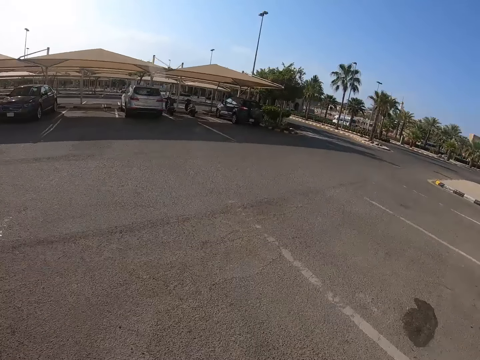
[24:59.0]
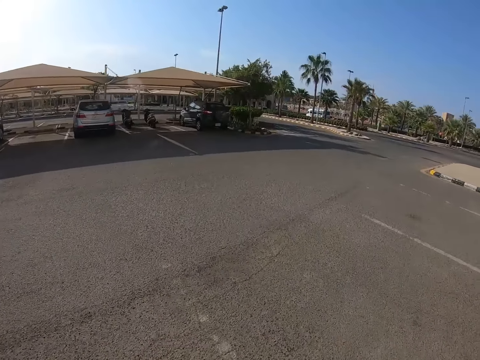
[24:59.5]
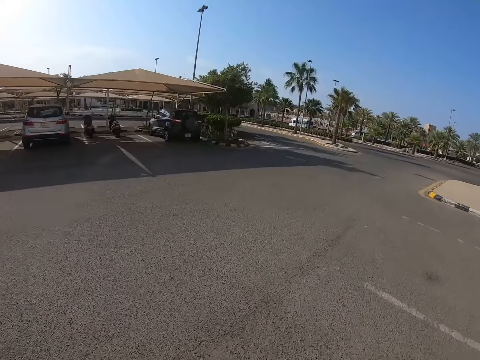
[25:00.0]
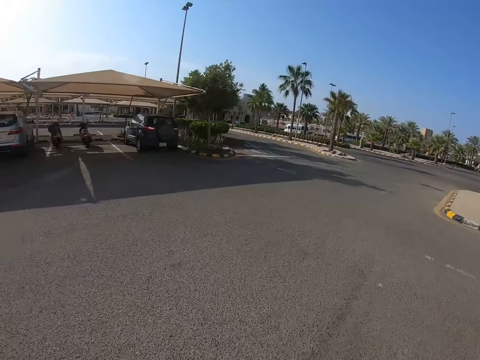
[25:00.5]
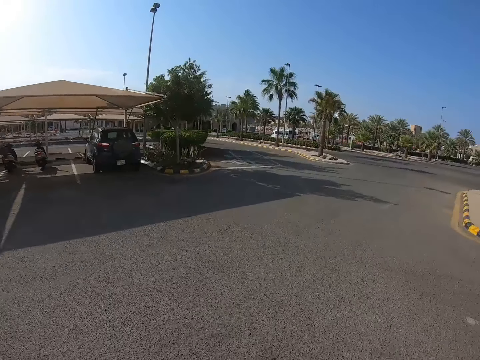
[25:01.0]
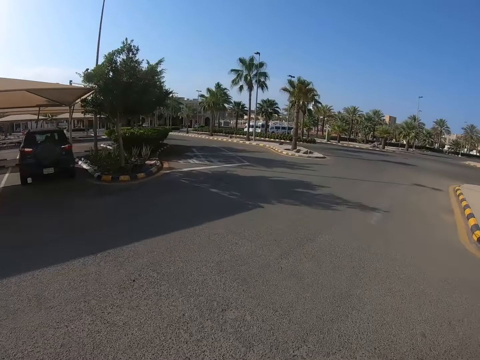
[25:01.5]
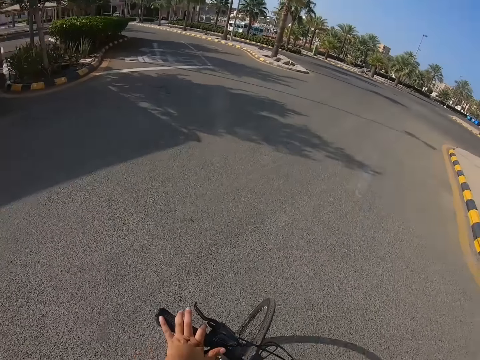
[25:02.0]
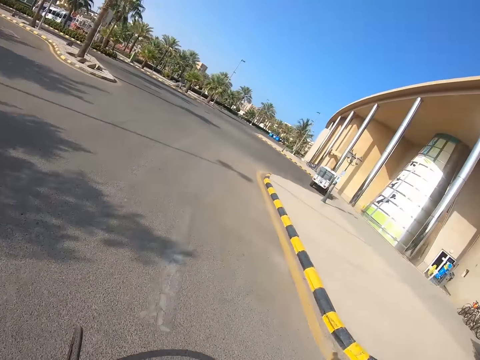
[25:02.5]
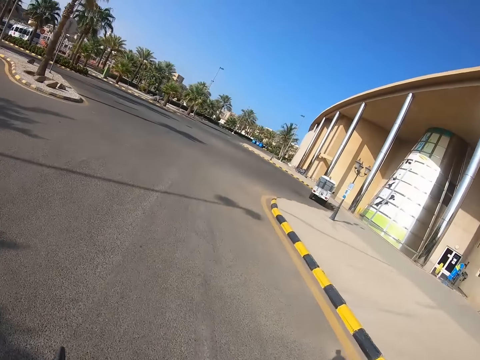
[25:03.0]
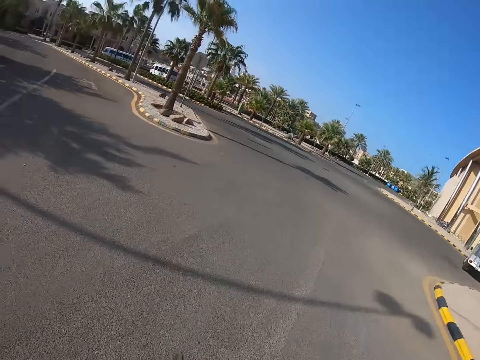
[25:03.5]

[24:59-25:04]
The camera wearer makes a right turn.

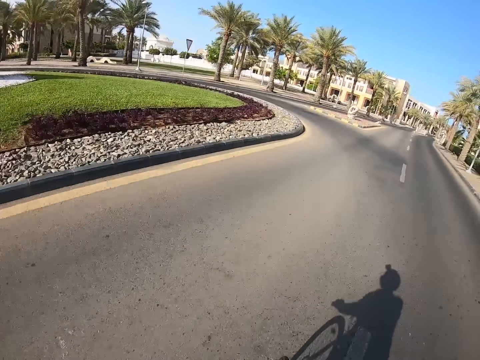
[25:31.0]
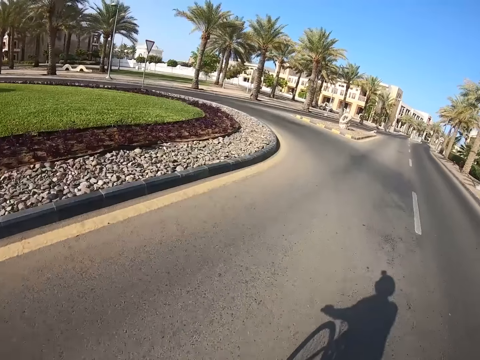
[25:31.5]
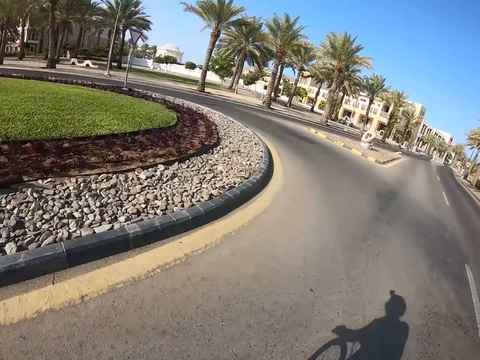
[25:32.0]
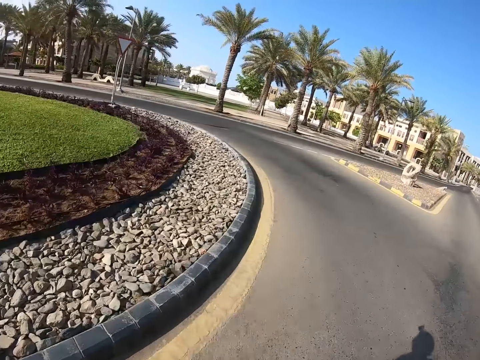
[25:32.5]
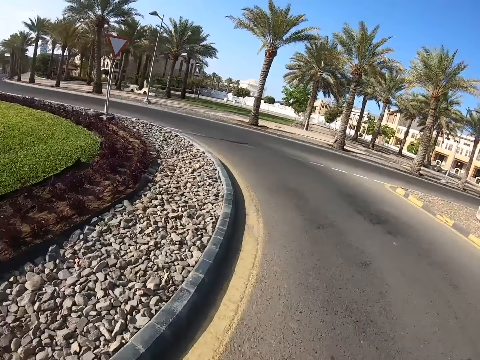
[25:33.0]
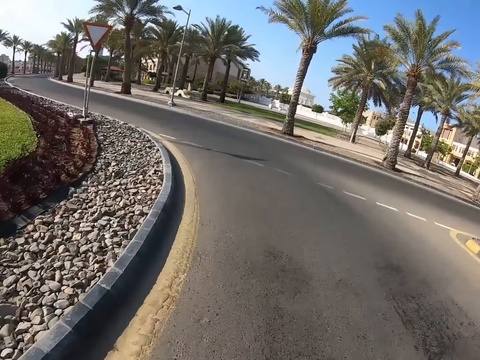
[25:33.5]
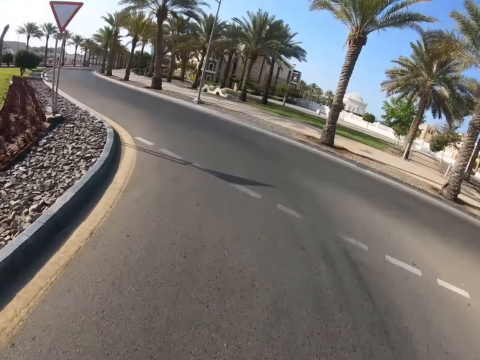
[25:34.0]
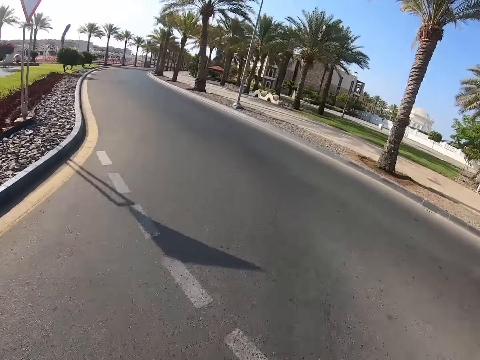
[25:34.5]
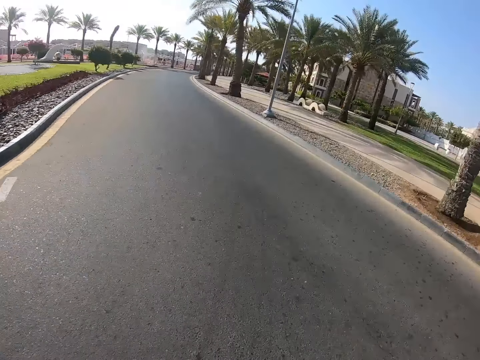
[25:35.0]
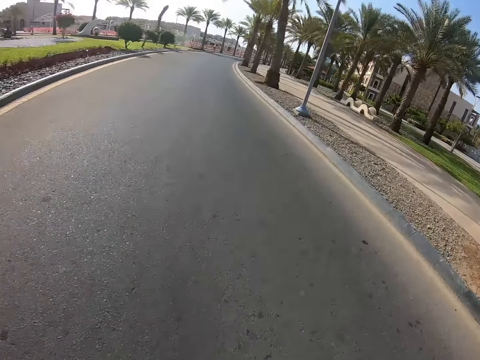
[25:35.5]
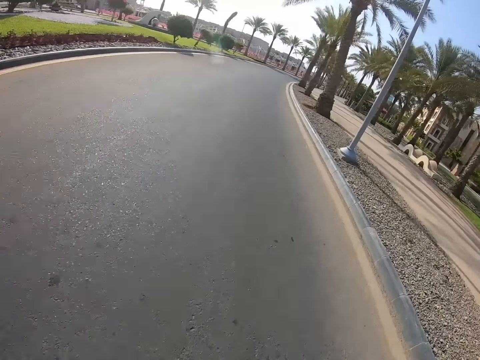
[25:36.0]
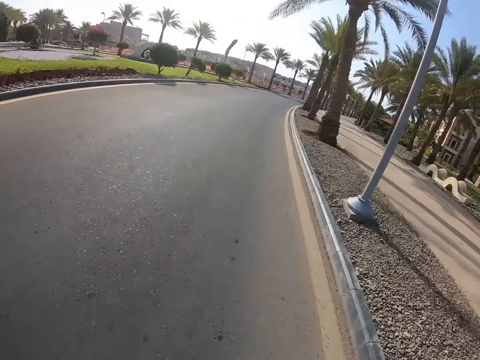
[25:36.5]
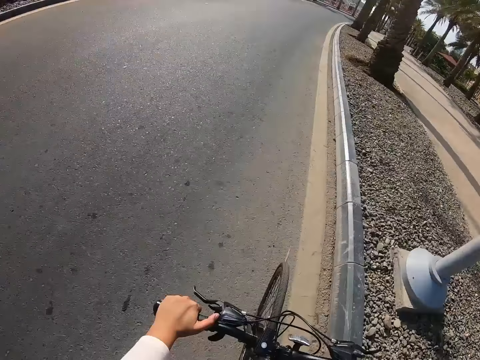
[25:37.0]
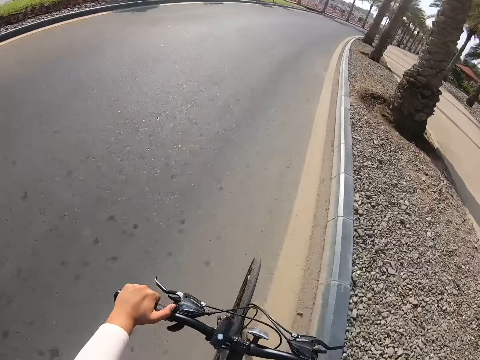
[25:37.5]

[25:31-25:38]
The camera wearer makes a left turn.

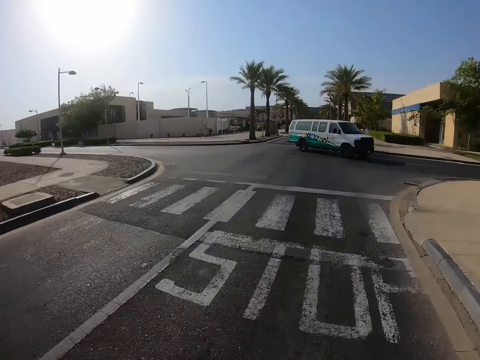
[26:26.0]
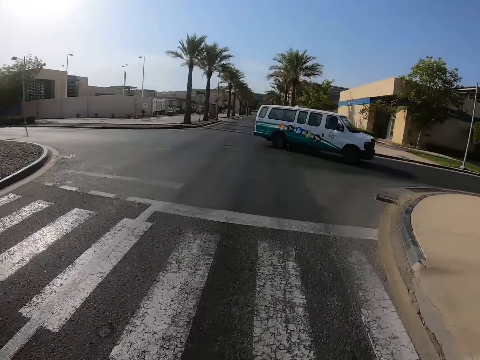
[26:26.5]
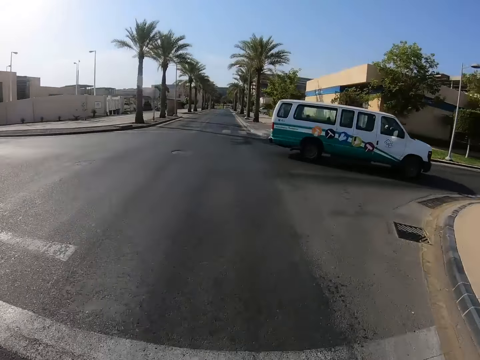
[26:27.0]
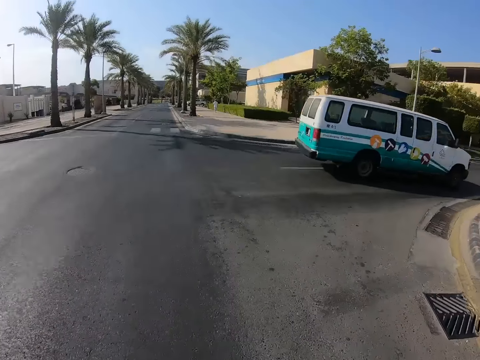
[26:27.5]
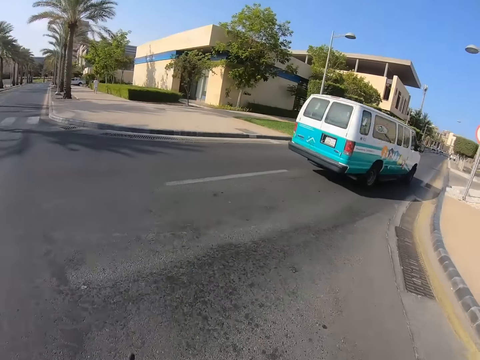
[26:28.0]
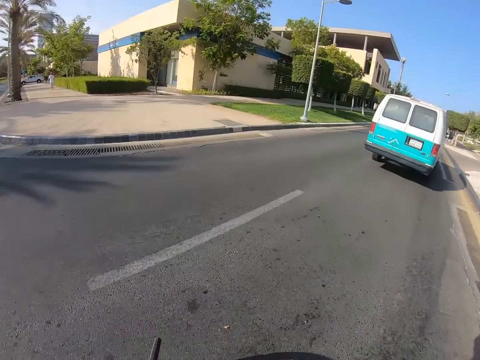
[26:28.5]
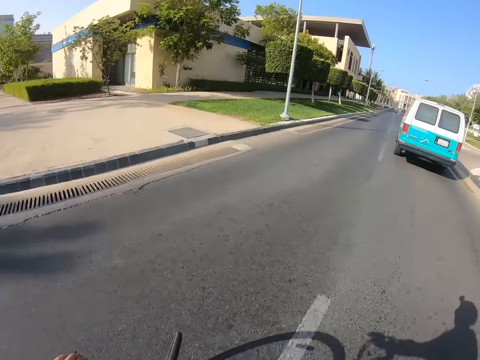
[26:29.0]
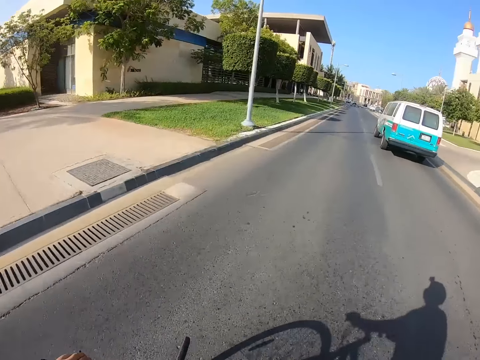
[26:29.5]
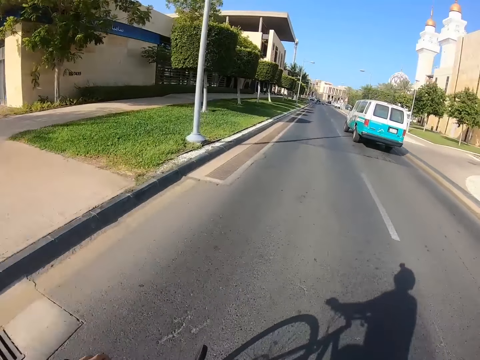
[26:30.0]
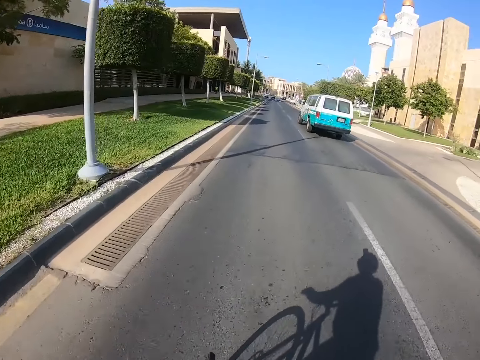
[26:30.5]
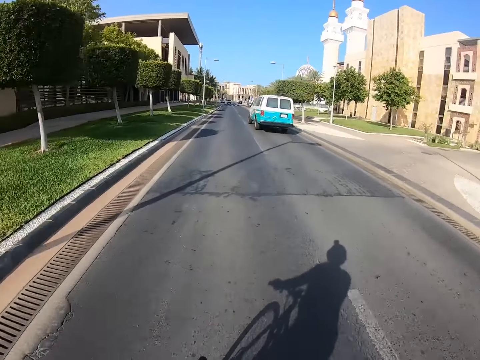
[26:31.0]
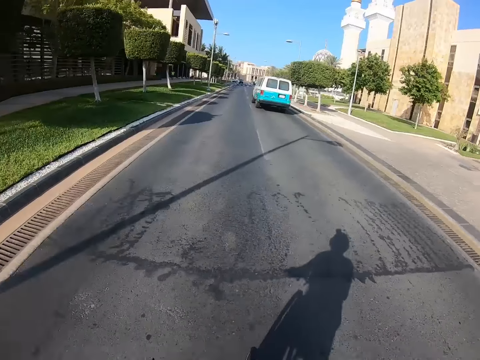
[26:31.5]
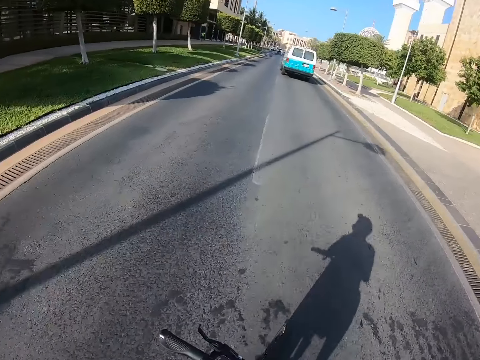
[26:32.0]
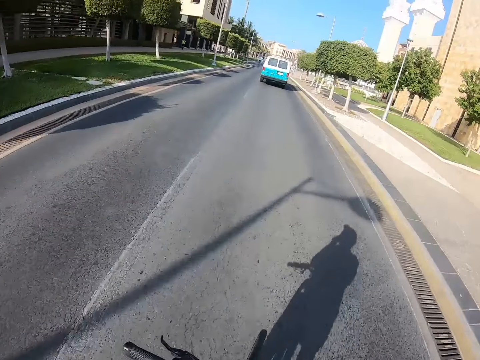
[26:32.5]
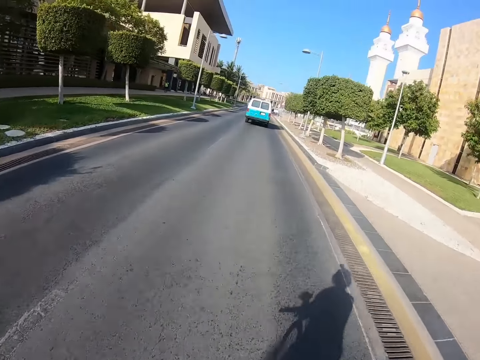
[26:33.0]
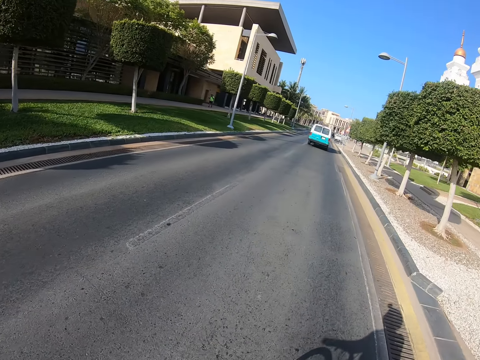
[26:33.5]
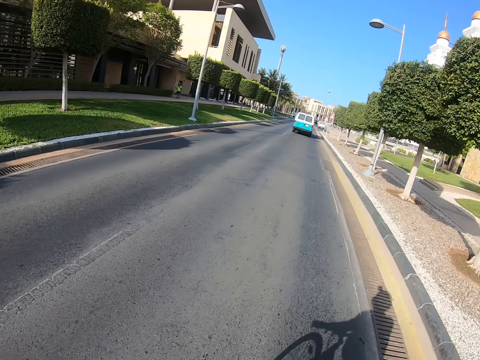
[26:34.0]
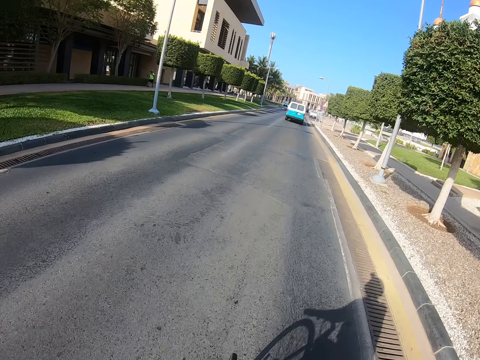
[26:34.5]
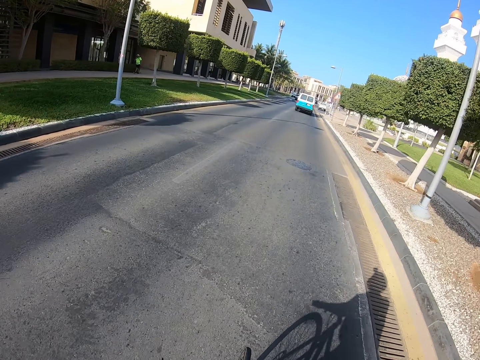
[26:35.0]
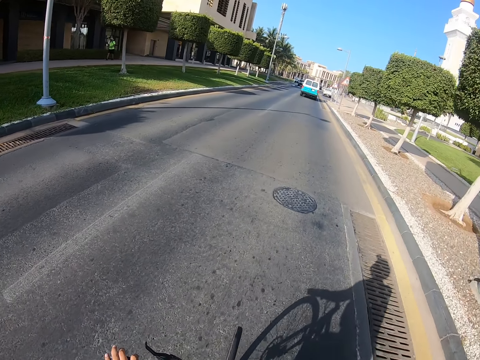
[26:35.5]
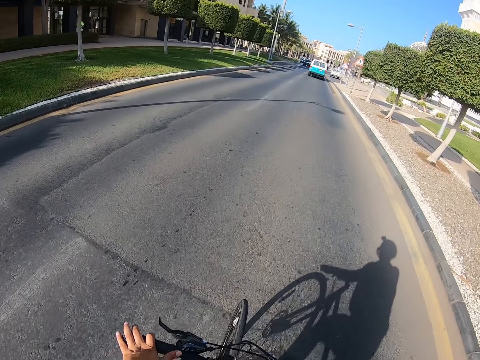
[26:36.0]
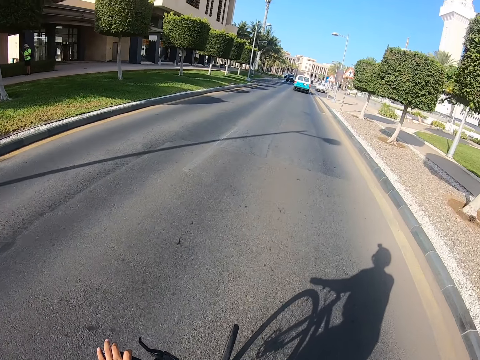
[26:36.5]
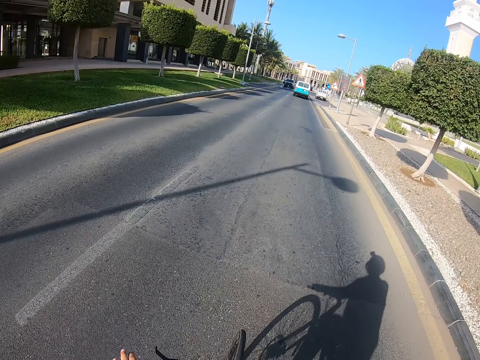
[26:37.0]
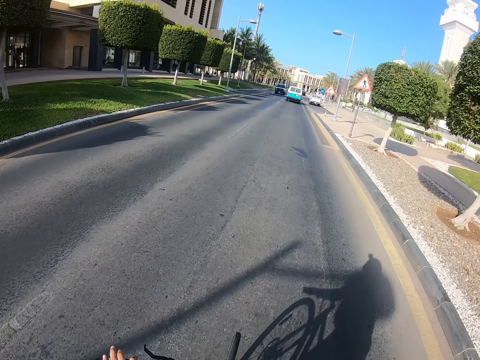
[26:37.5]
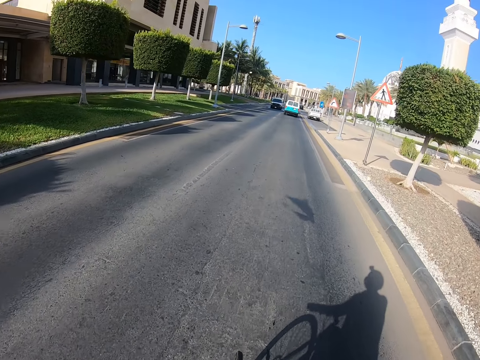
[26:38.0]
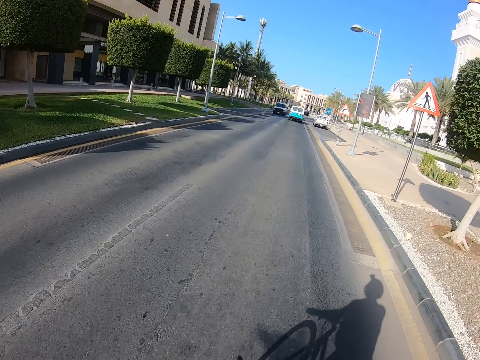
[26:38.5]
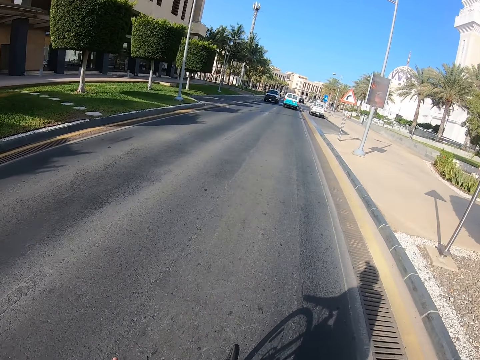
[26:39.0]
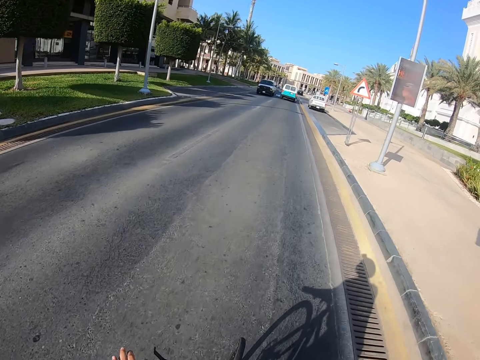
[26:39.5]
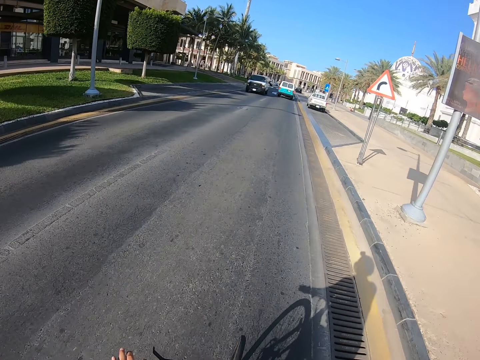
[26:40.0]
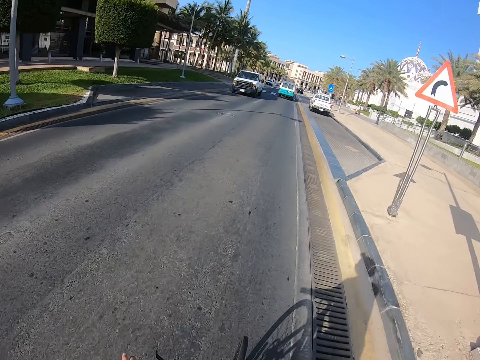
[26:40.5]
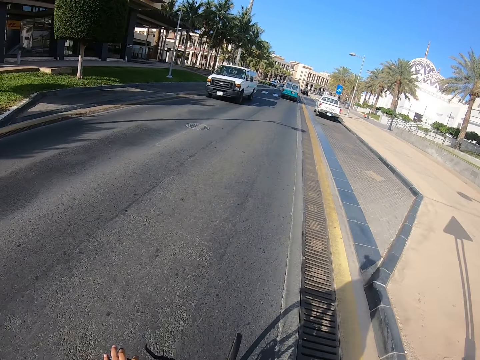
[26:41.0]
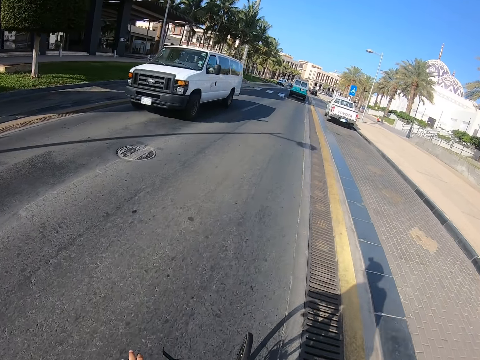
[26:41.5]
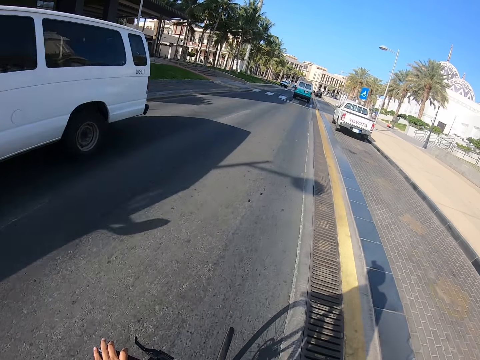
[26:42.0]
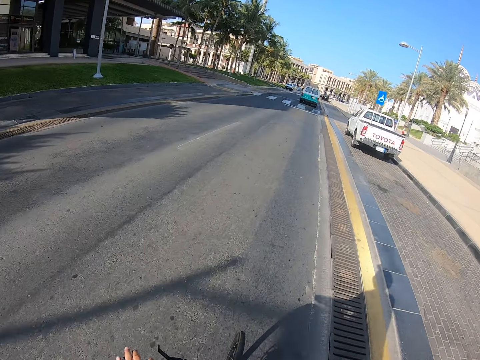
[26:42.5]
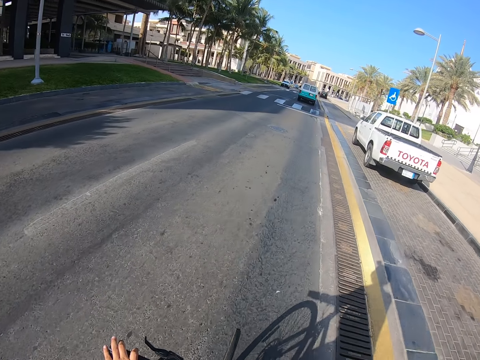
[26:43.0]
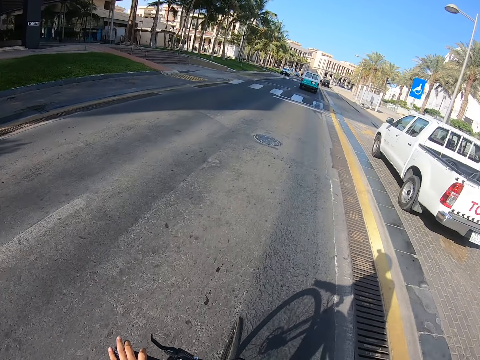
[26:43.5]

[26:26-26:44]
The camera wearer makes a right turn.
